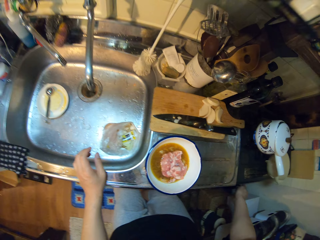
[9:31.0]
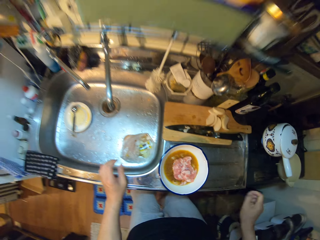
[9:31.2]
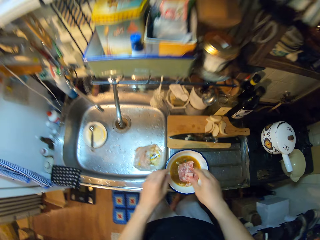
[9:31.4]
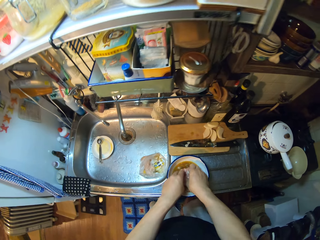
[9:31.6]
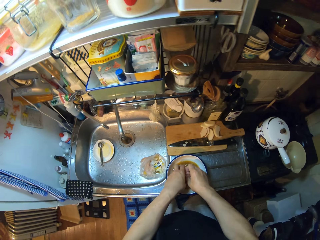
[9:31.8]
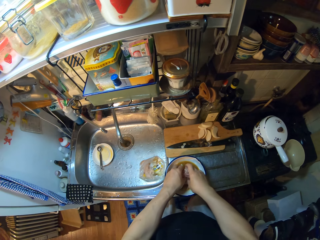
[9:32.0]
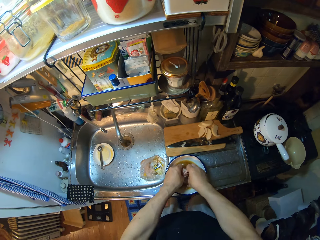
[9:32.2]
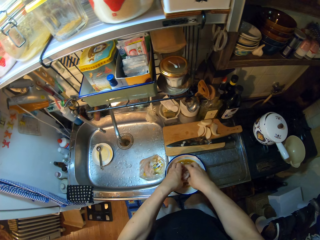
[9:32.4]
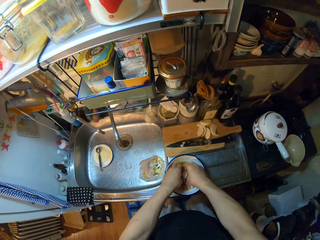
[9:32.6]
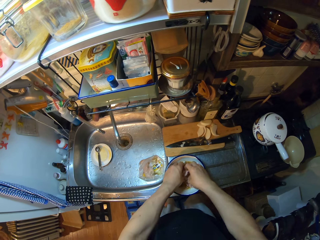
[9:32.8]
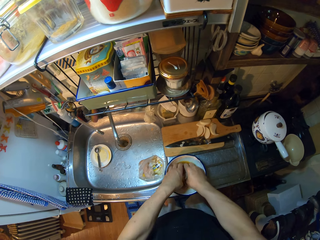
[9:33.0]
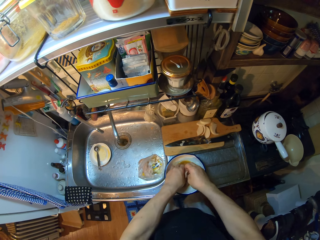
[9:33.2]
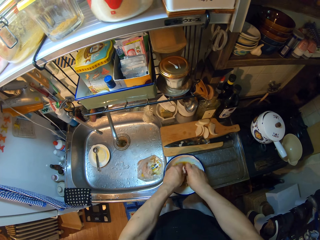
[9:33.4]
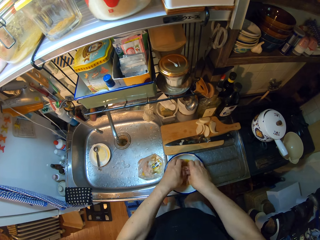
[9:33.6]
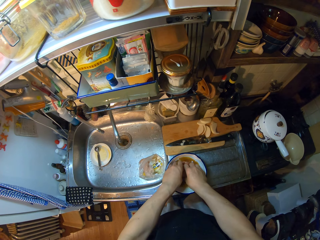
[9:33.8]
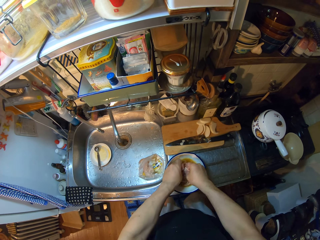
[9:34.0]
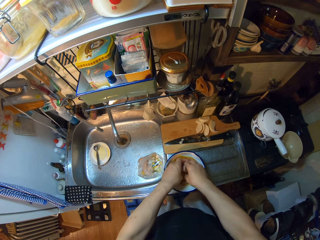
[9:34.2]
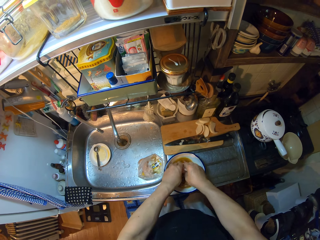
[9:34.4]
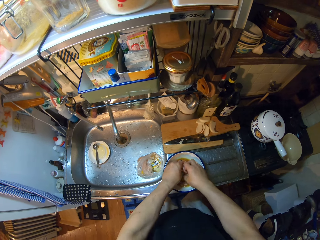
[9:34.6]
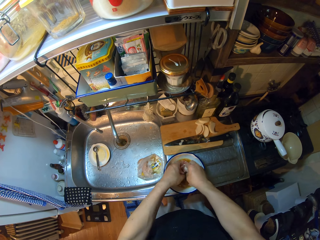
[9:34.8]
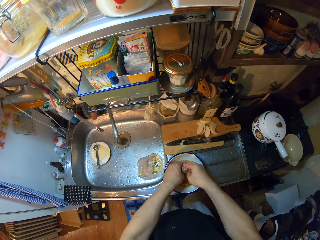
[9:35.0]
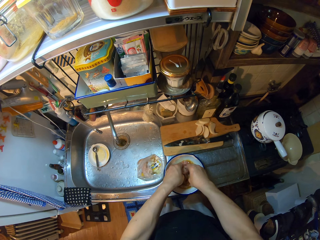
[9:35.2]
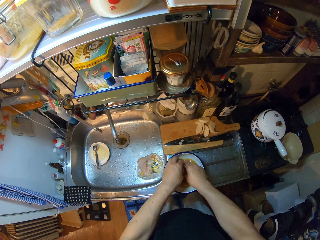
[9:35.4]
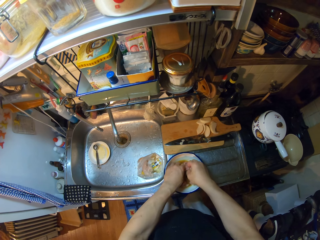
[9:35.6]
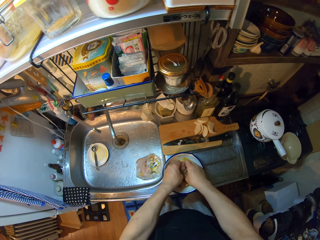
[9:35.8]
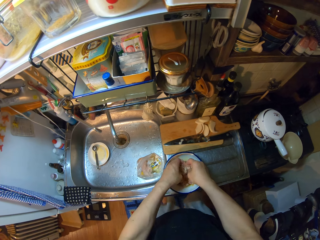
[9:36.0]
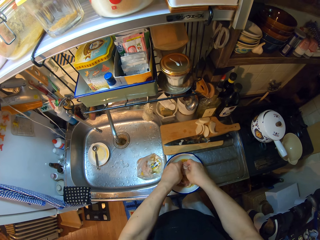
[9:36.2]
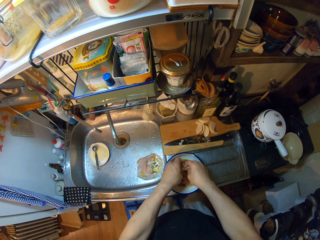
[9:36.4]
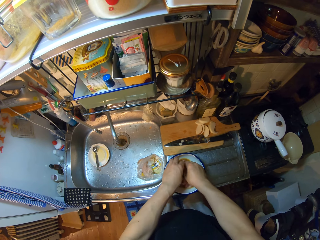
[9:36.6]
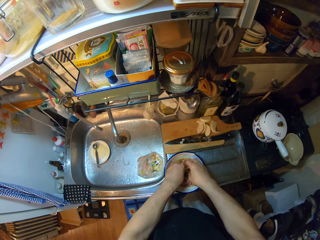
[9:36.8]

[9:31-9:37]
The camera wearer mixes the meat with onion sauce in the bowl with both hands.

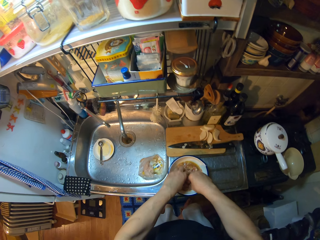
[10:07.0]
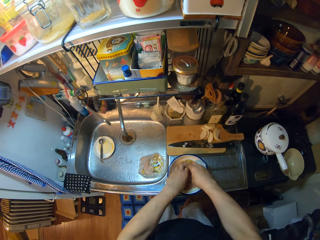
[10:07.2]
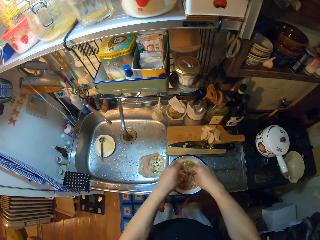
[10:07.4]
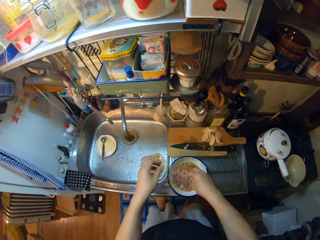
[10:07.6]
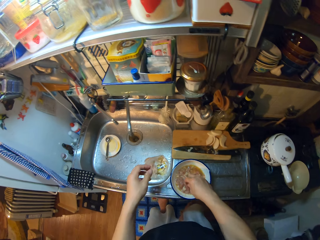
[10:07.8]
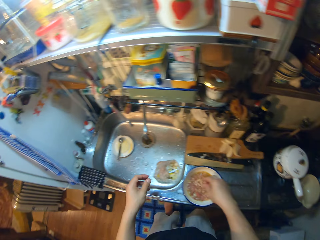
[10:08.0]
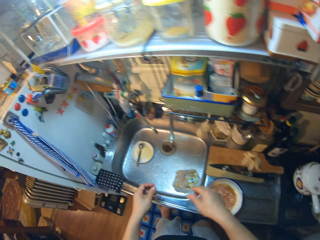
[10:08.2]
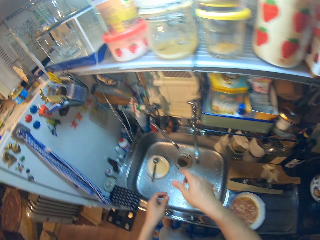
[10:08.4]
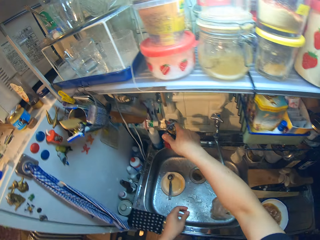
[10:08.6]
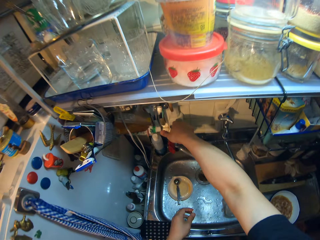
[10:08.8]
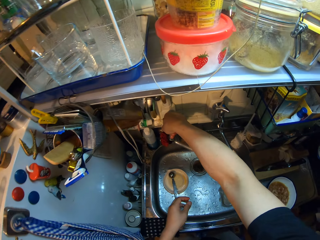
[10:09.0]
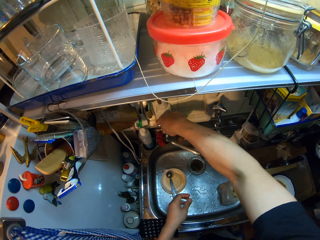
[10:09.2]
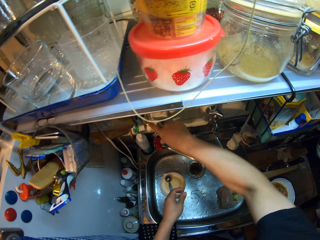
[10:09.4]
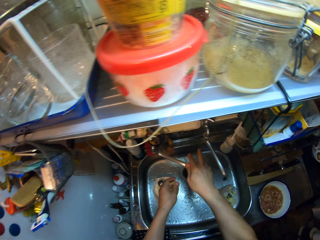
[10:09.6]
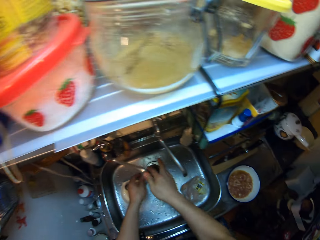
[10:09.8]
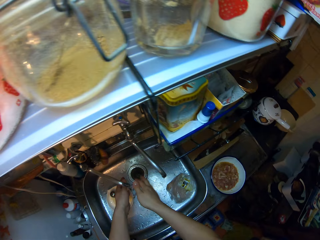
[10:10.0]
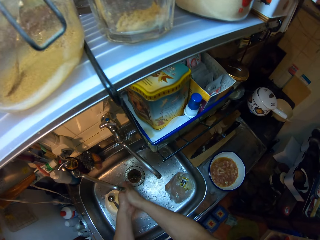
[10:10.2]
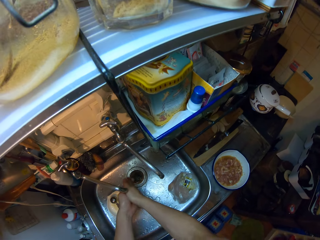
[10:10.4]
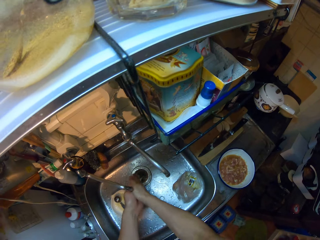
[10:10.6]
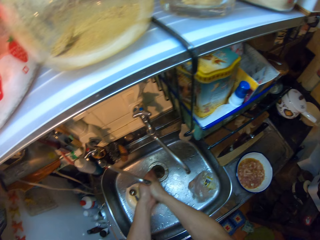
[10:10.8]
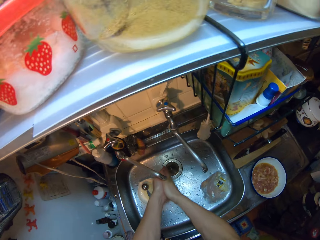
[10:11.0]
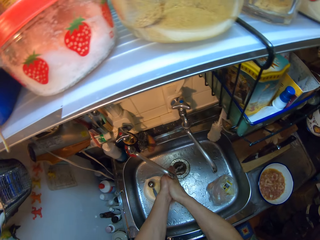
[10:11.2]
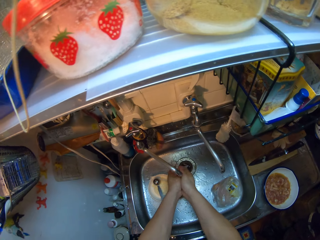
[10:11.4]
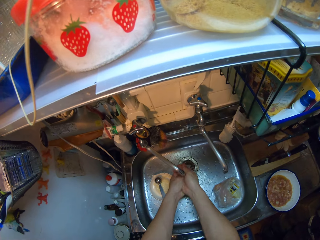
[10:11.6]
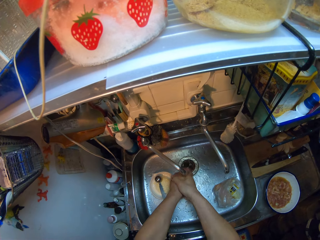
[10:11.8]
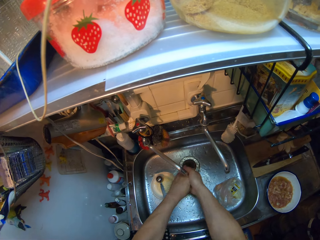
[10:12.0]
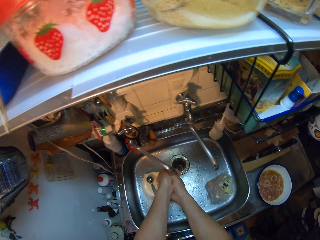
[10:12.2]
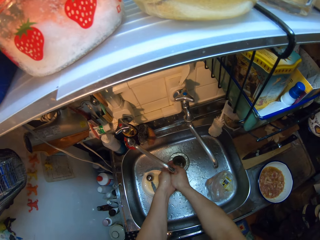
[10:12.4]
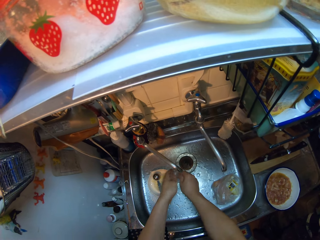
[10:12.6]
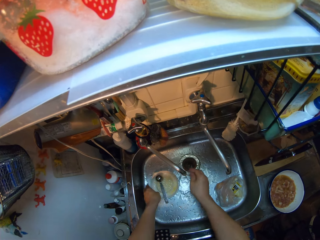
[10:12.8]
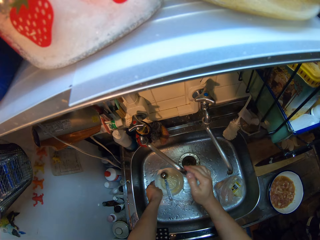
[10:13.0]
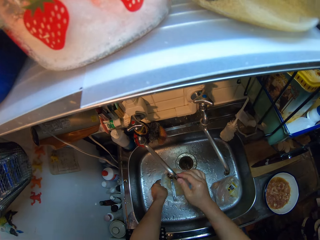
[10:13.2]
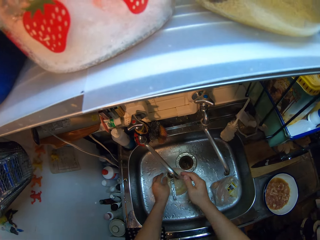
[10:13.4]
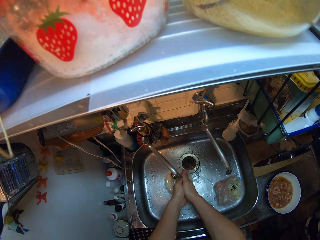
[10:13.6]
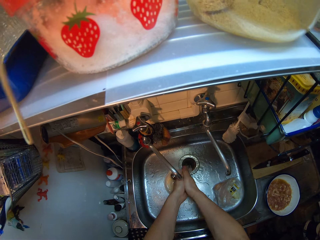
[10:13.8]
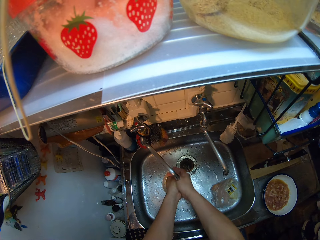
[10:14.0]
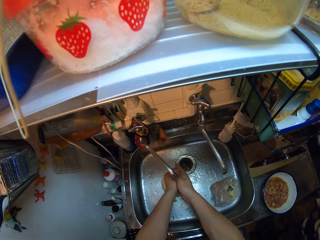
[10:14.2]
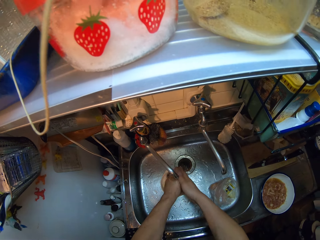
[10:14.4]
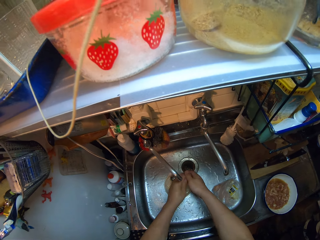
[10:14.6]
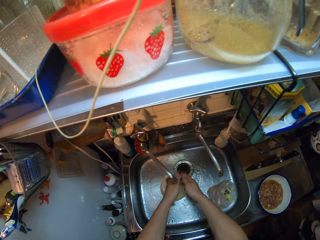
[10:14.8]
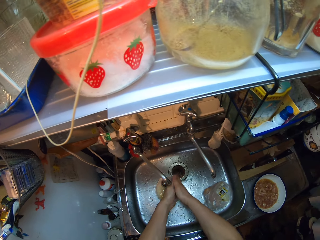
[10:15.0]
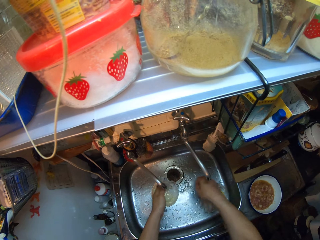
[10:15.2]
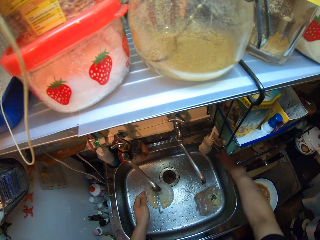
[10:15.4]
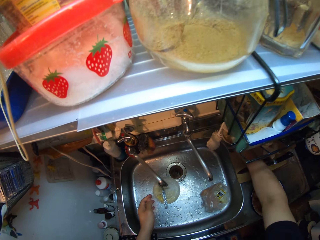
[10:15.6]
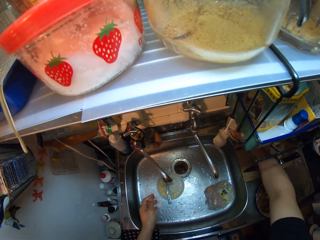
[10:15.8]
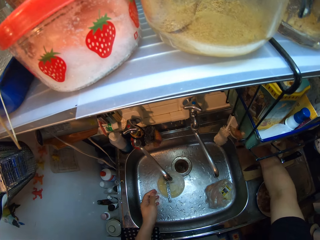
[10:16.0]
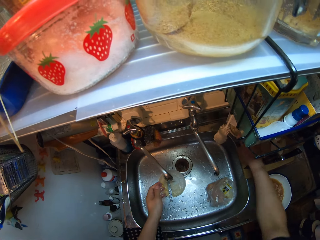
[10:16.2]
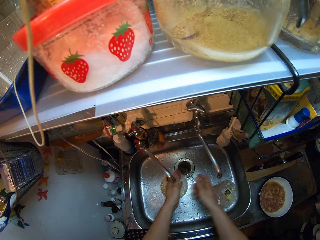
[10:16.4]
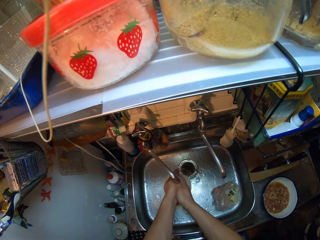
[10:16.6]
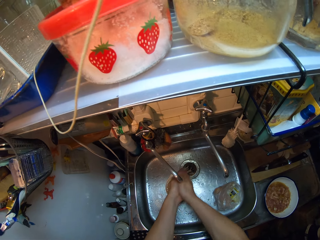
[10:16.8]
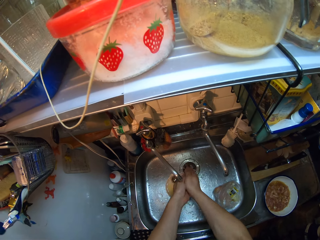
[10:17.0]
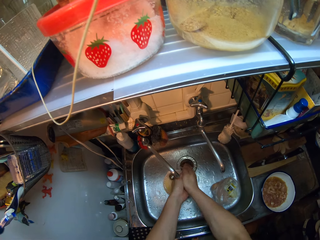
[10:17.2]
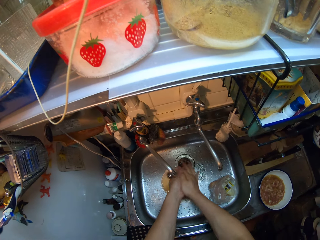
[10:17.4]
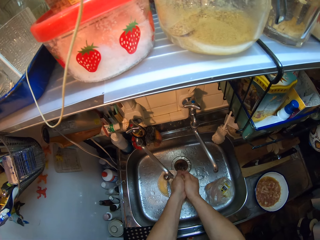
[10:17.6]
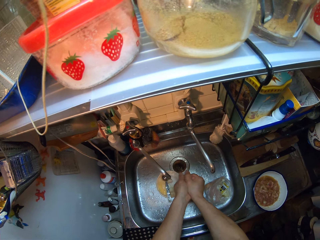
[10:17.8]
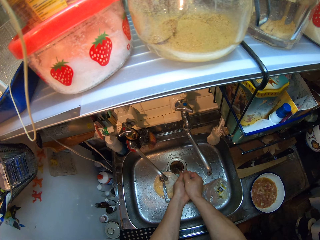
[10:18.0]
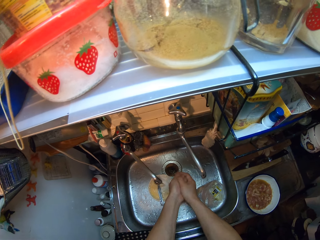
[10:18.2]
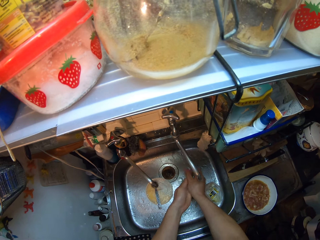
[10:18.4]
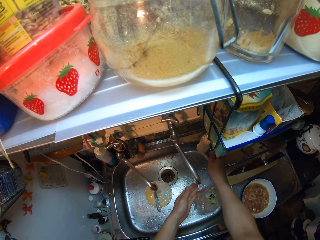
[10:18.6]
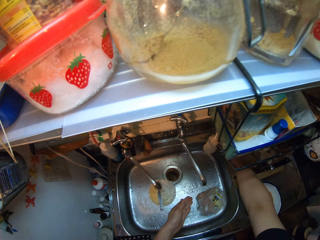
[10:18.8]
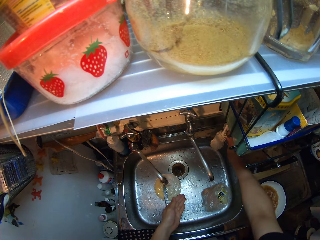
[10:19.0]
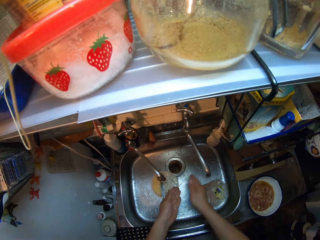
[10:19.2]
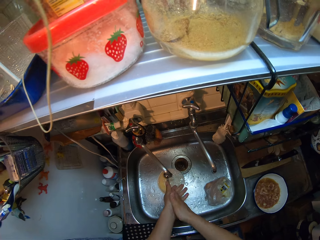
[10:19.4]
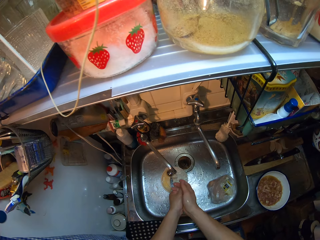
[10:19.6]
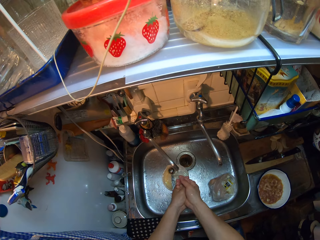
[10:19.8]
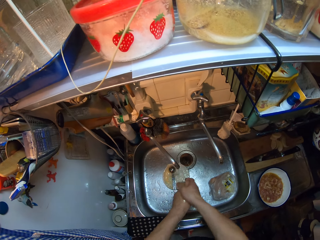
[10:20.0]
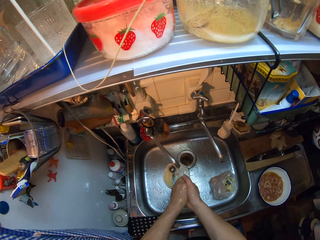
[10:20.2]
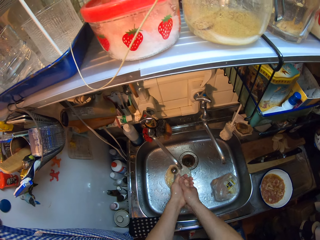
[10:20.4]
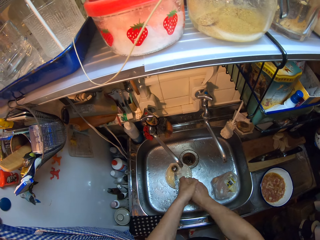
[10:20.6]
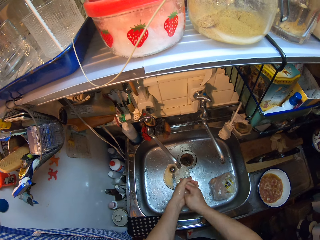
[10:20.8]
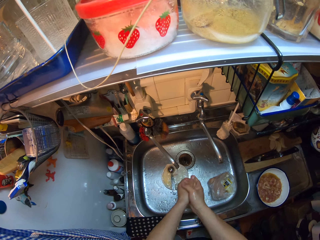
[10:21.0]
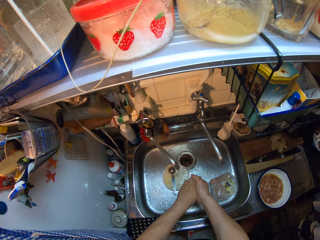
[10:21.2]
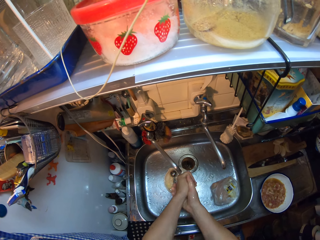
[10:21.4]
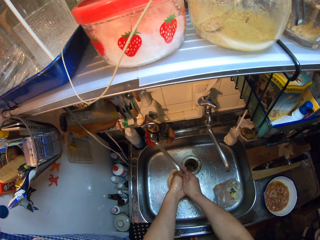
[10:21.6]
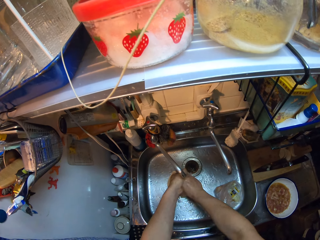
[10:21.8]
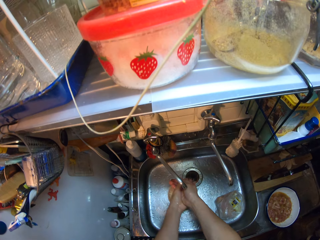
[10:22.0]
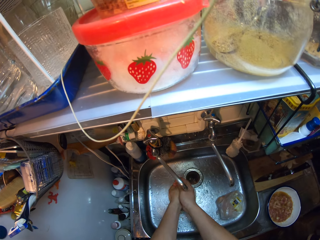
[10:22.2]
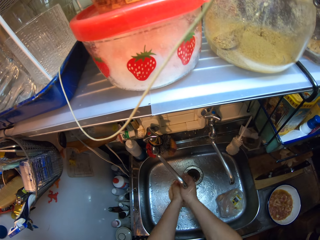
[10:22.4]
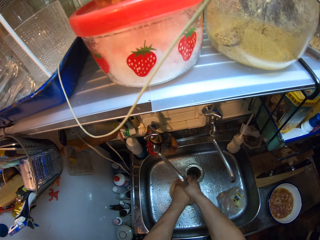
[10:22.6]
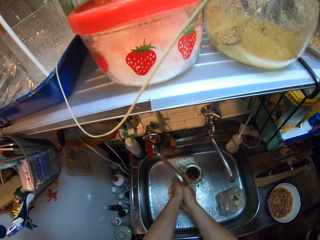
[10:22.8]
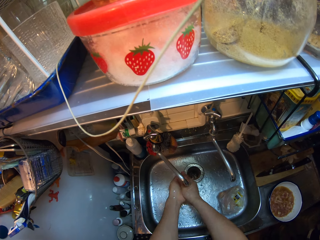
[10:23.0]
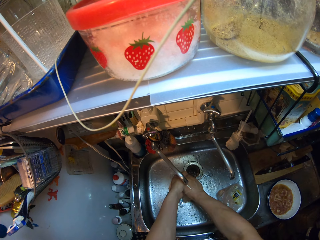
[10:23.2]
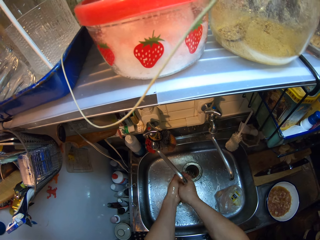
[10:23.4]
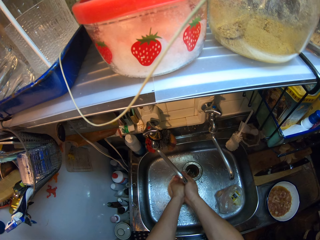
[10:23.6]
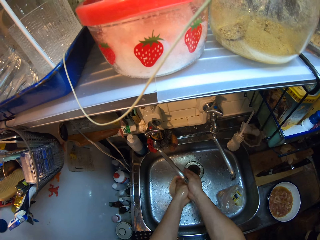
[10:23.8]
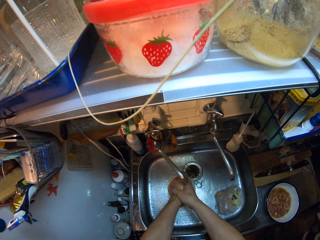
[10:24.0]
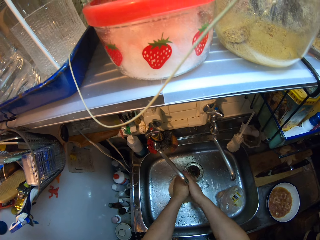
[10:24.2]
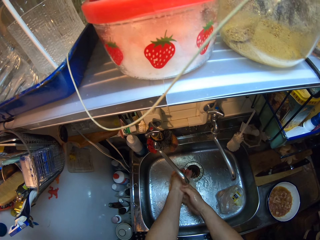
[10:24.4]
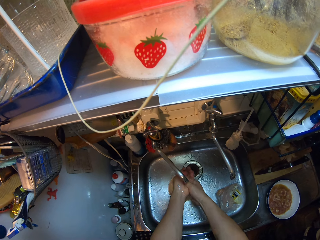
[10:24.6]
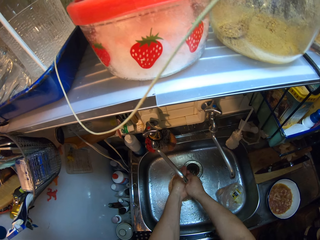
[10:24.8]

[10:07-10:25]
The camera wearer opens the water tap. She rinses her hands. She moves a grater or bowl in the sink. She adjusts the tap briefly and resumes rinsing her hands. She rubs a soap on the sink with her hand. She picks the soap. She rubs both hands together. She rubs the soap on the sink with her hand. She returns the soap on the soap dish. She rubs her hands together. She rinses her hands.
